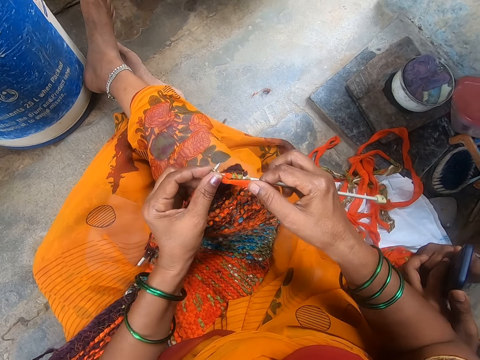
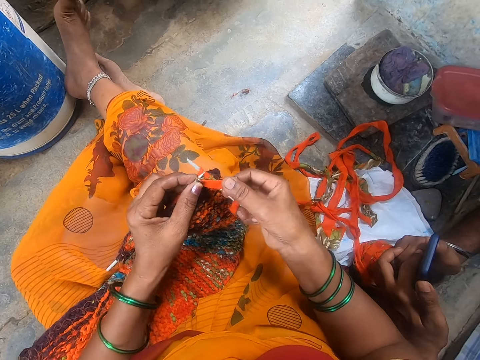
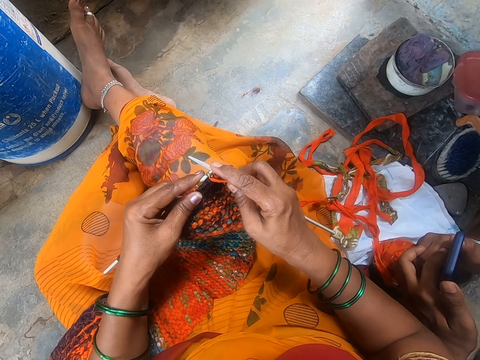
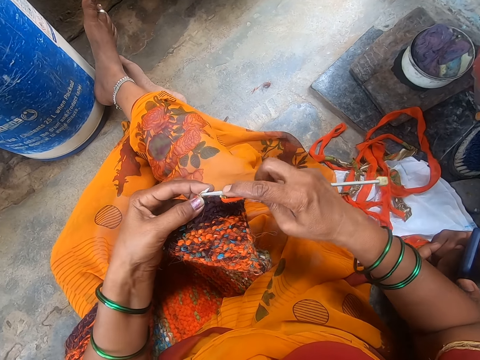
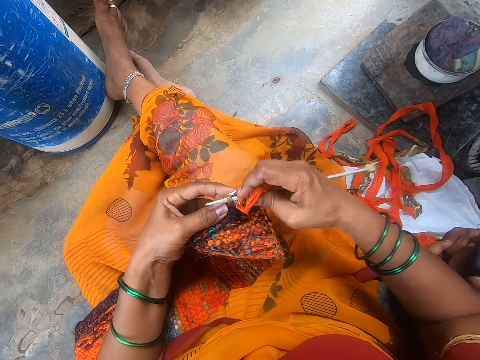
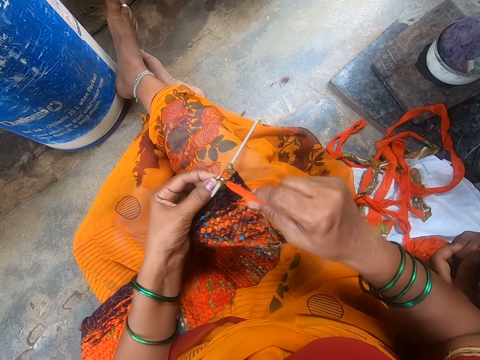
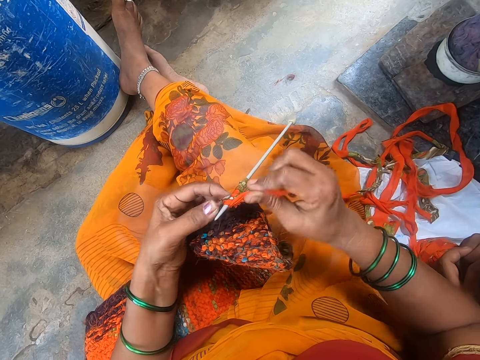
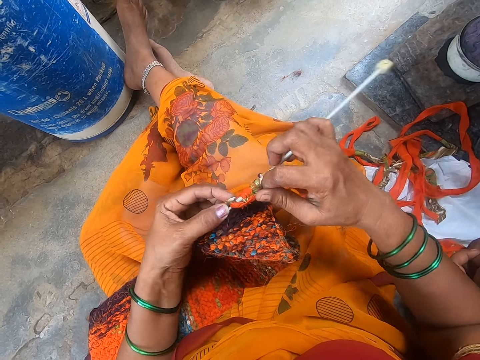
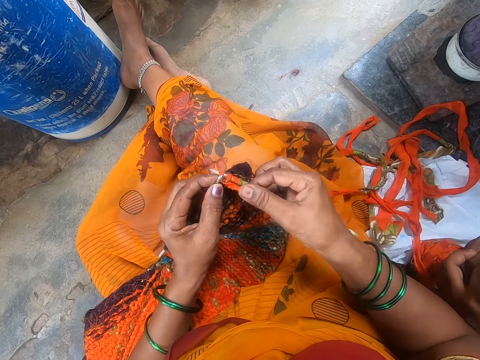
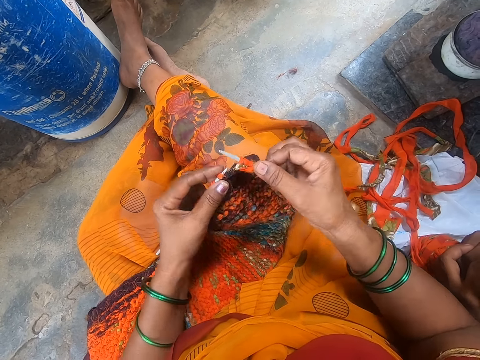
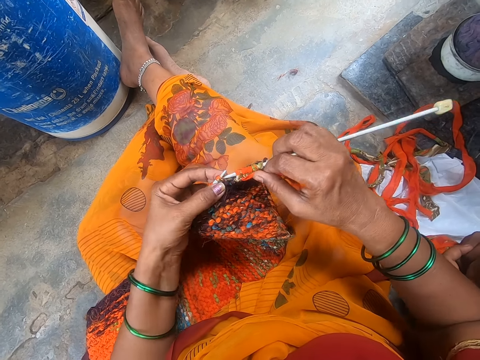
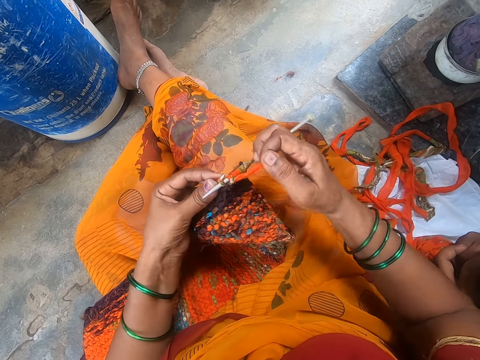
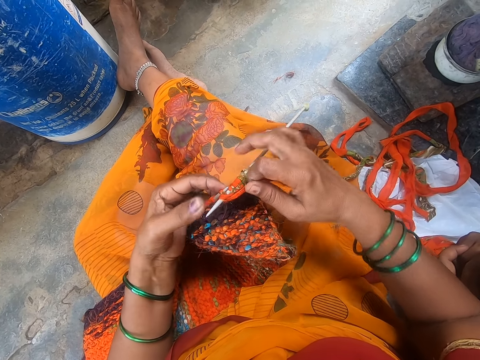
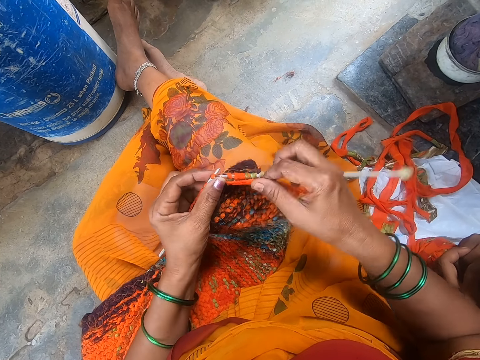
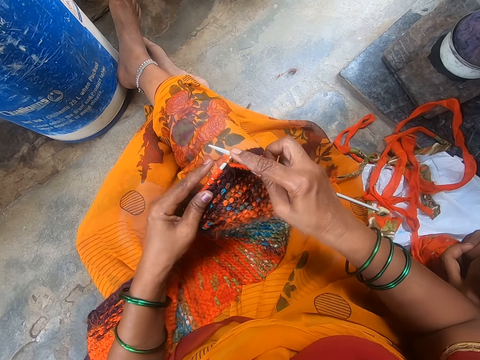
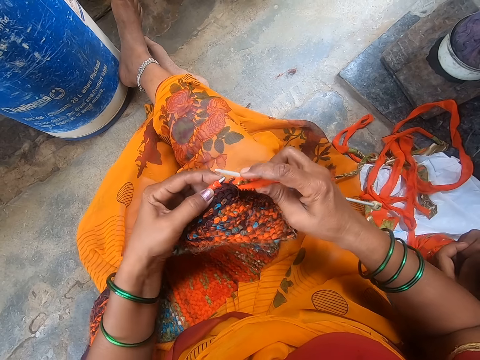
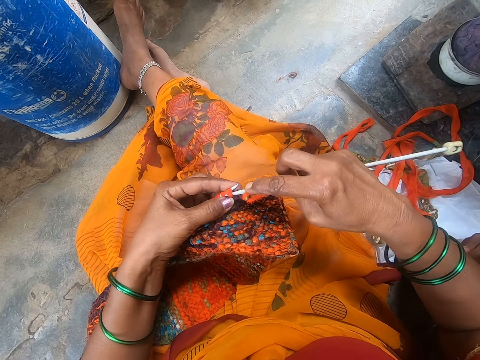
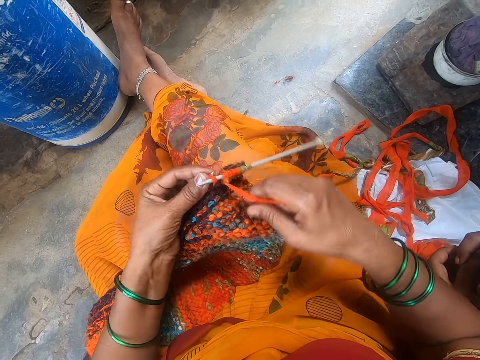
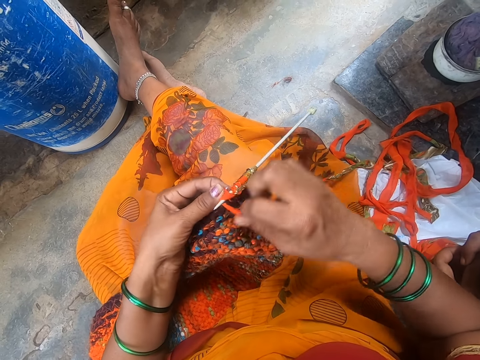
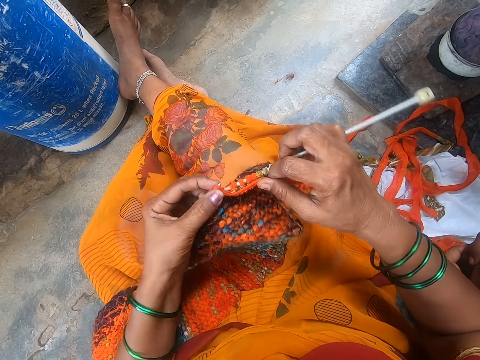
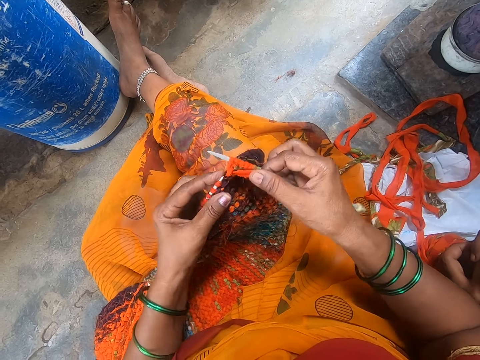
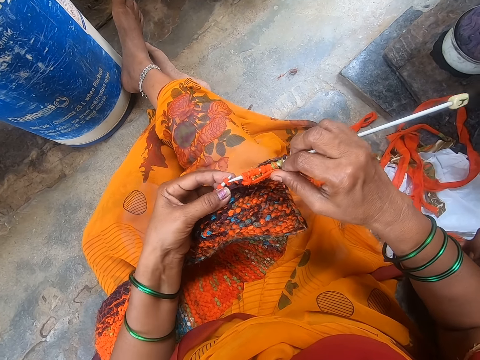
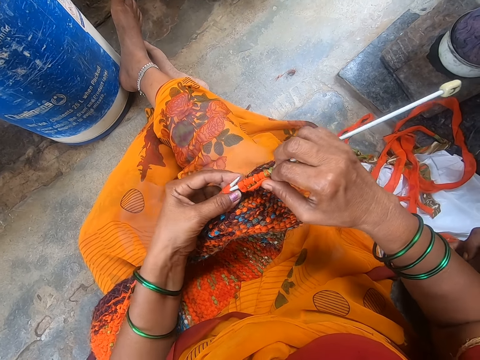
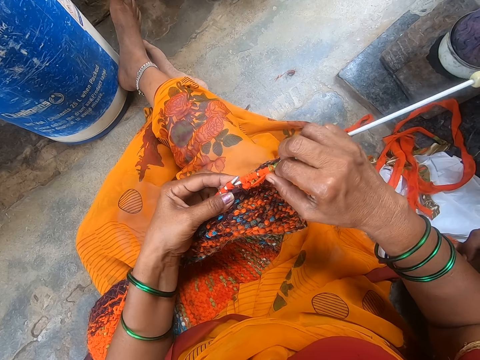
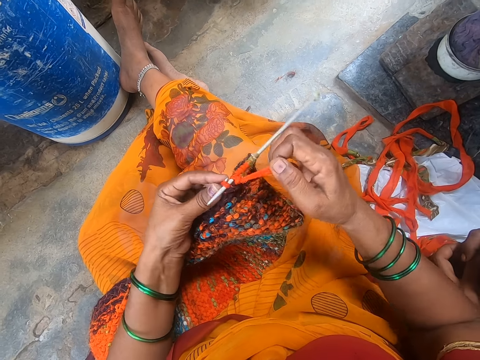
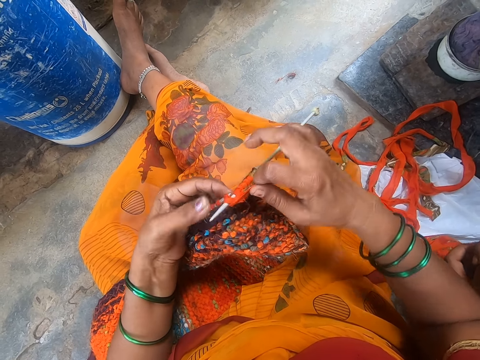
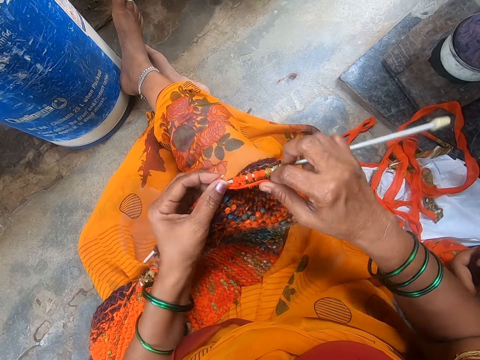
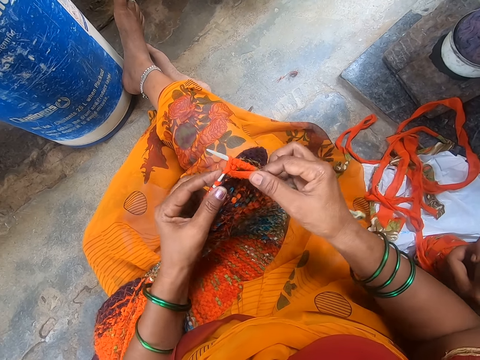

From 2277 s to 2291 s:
The camera wearer touches the crochet, touches the thread, touches the crochet, touches the thread, and touches the crochet.

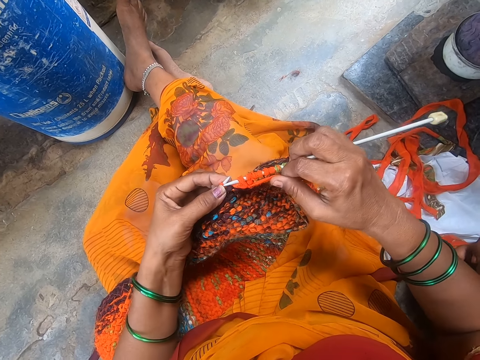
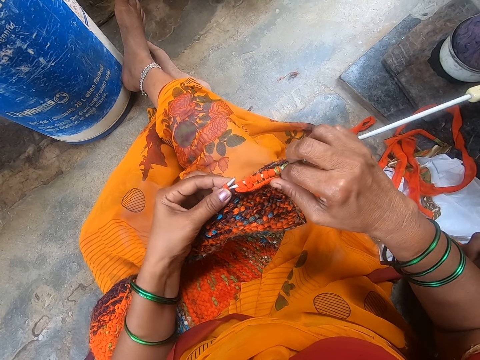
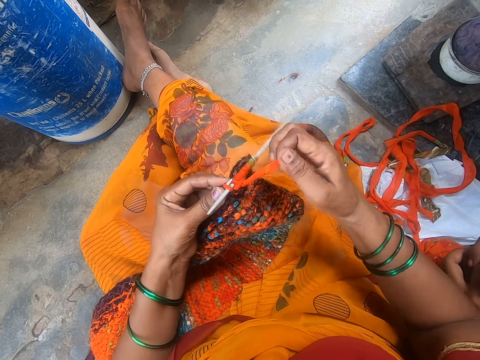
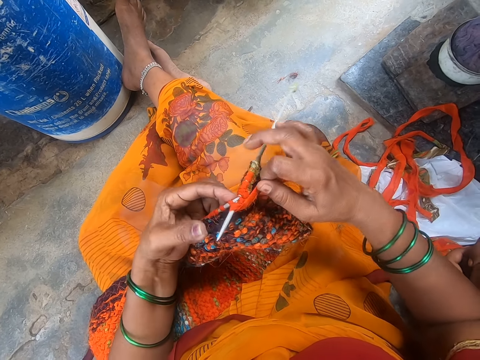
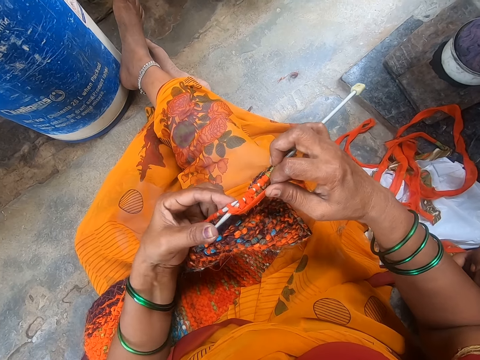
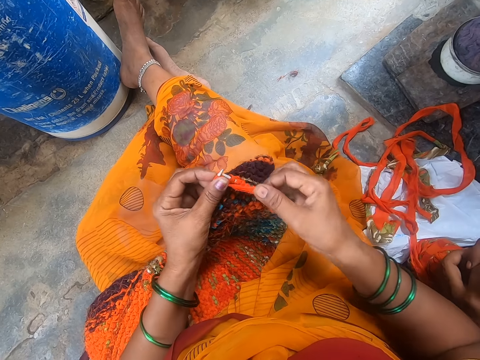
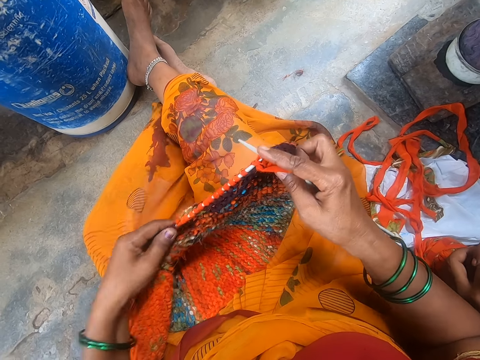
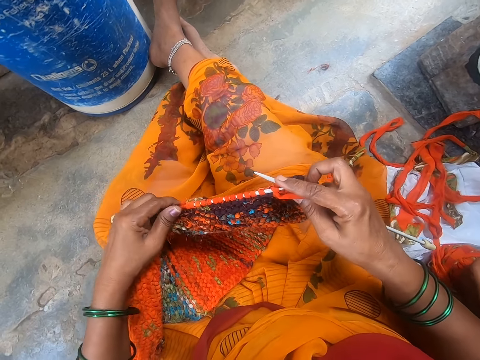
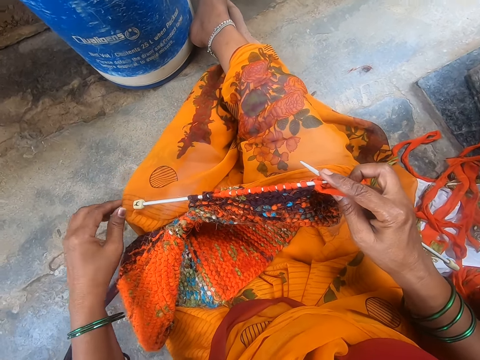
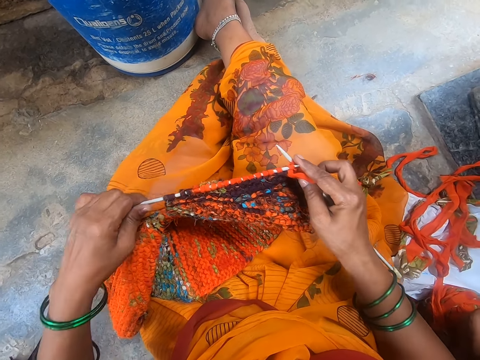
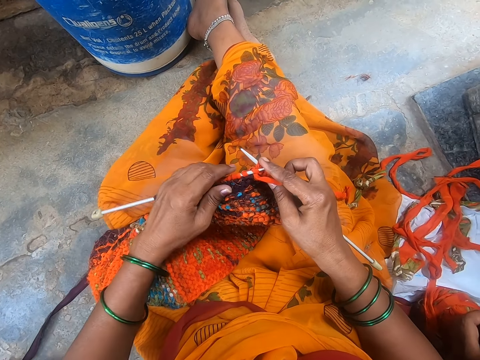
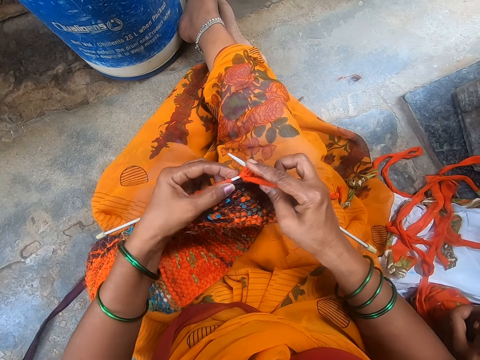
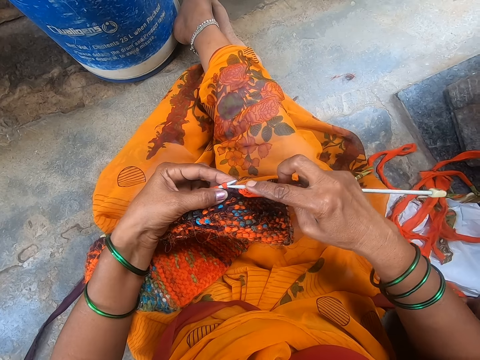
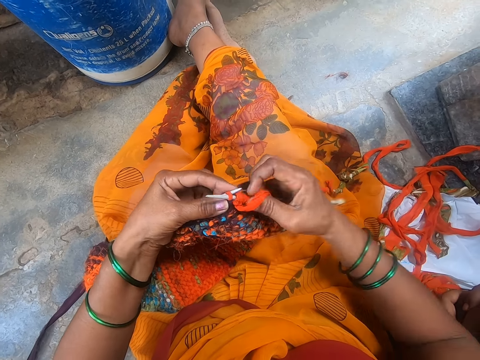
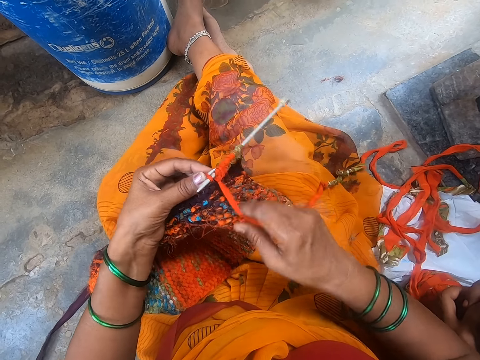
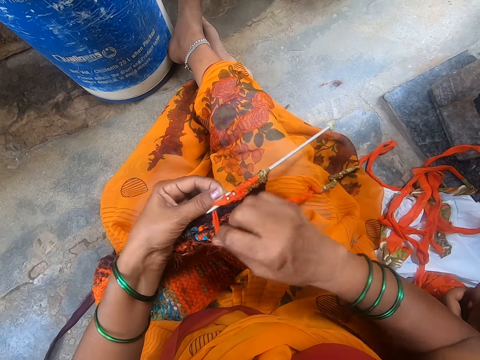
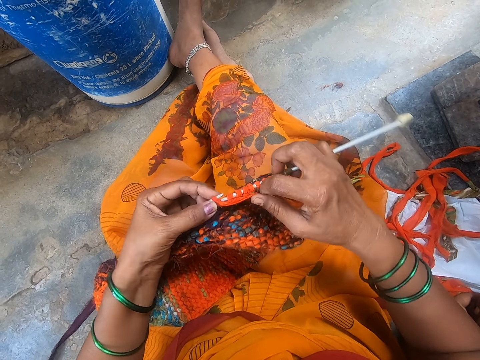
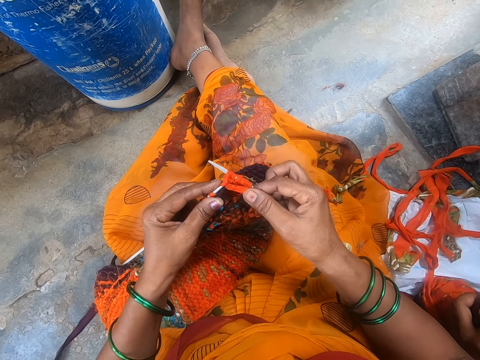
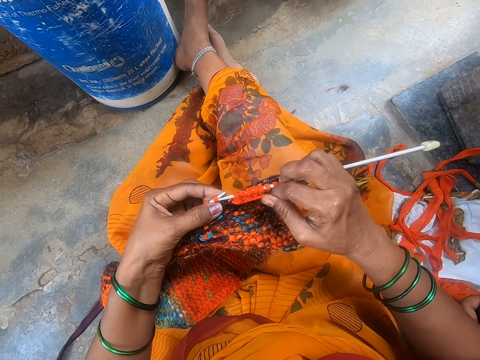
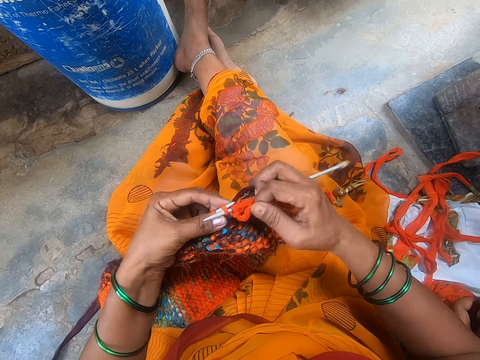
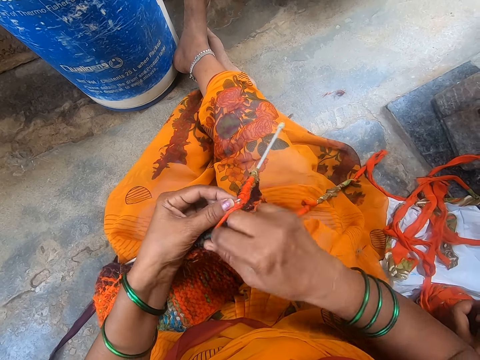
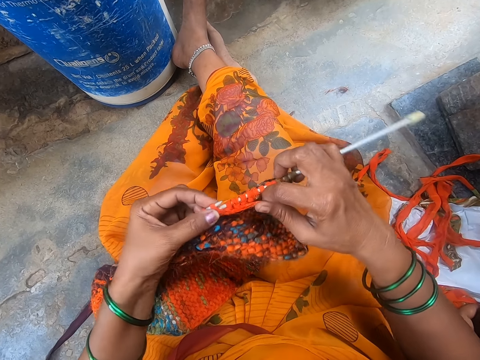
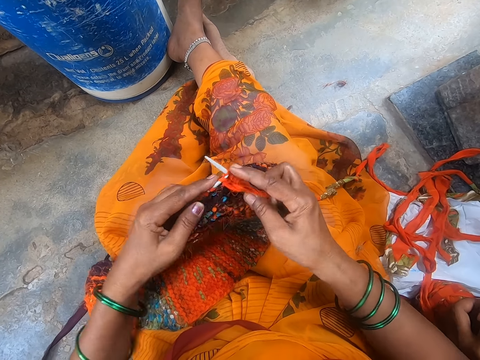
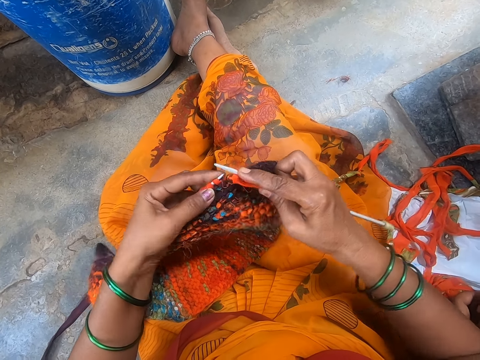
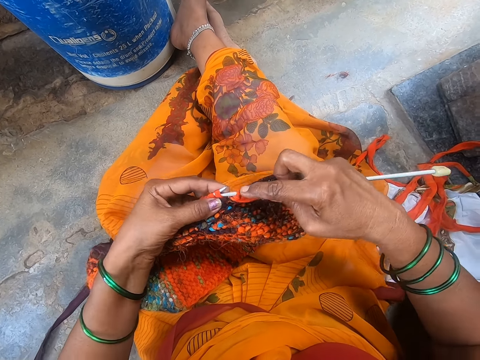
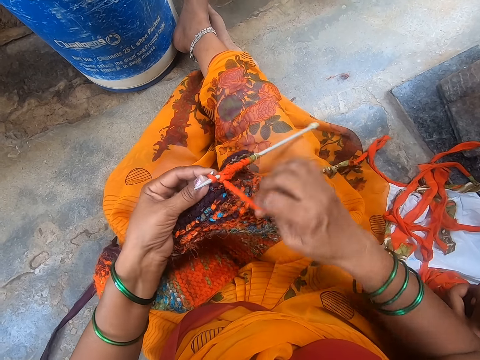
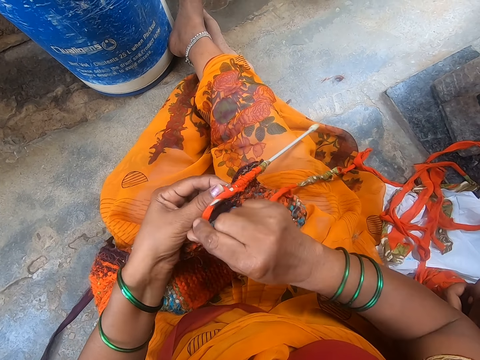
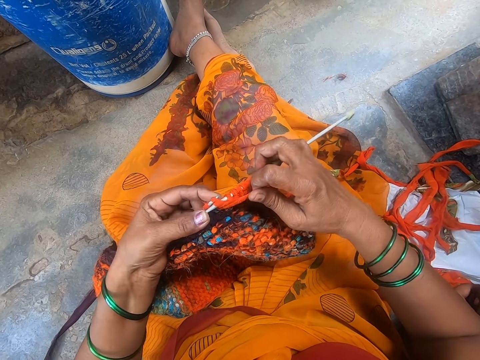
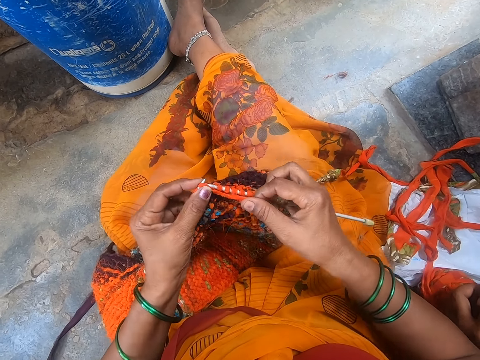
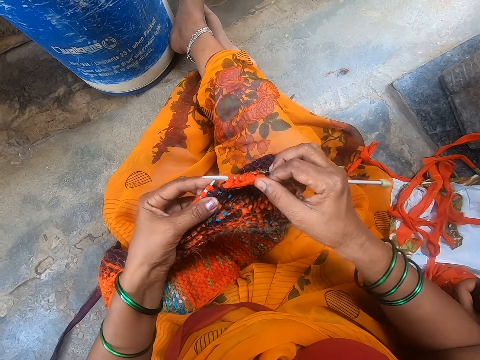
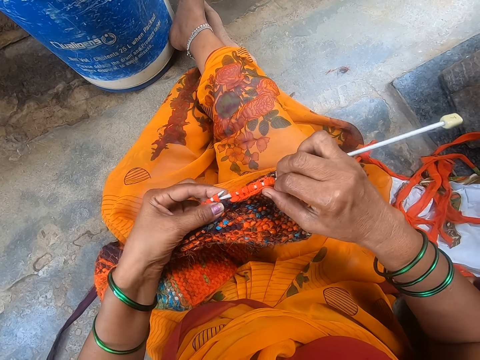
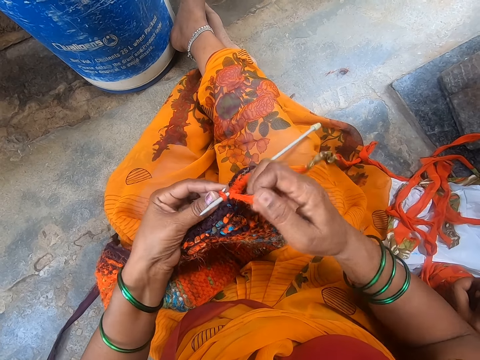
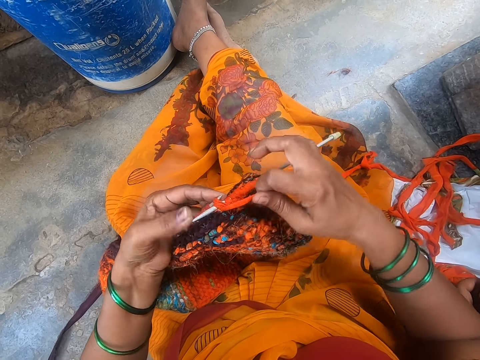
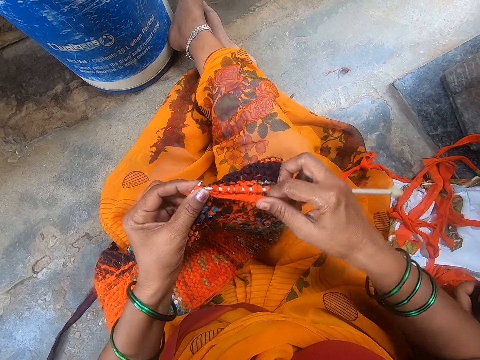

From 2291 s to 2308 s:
The camera wearer touches the thread. They touch the crochet. They touch the thread. They touch the crochet.
